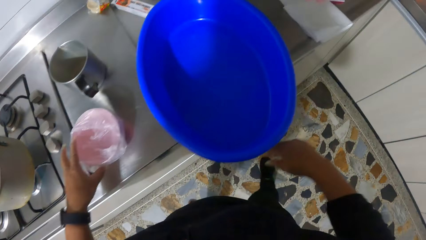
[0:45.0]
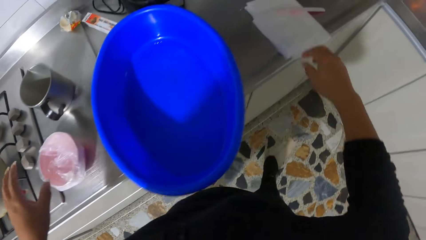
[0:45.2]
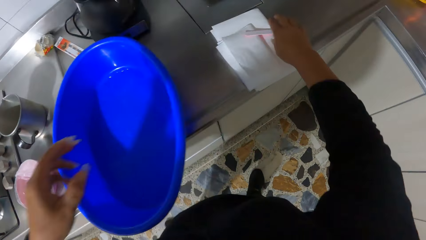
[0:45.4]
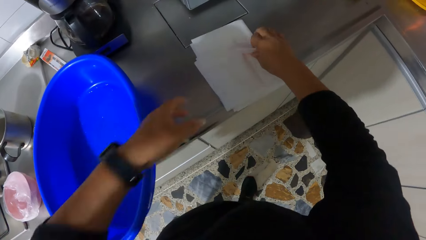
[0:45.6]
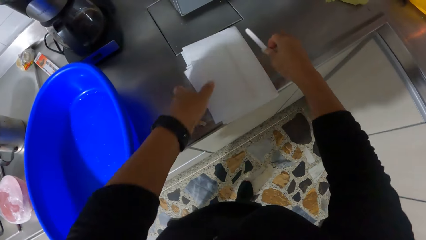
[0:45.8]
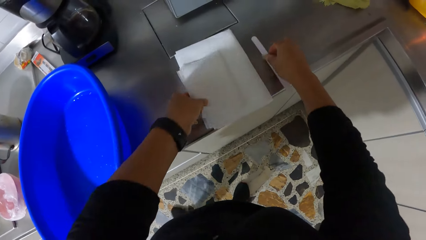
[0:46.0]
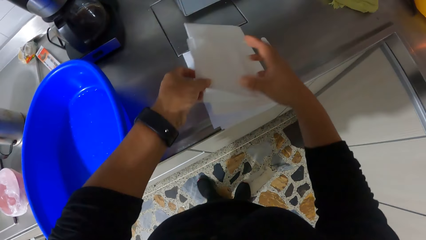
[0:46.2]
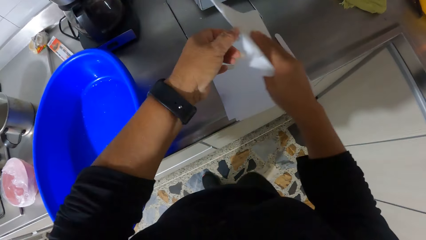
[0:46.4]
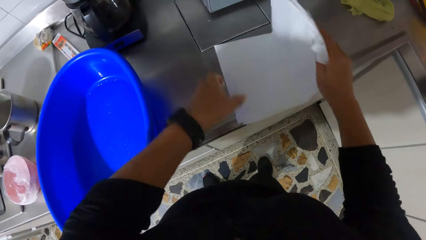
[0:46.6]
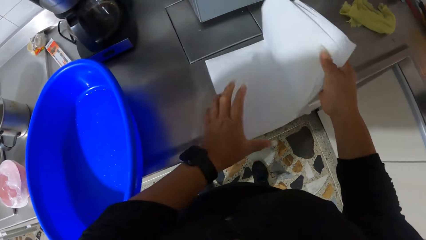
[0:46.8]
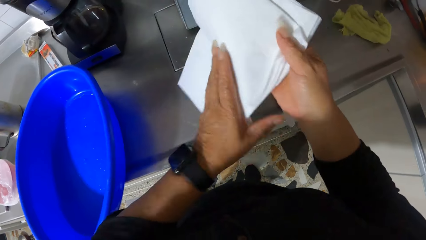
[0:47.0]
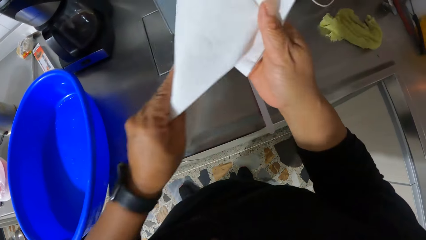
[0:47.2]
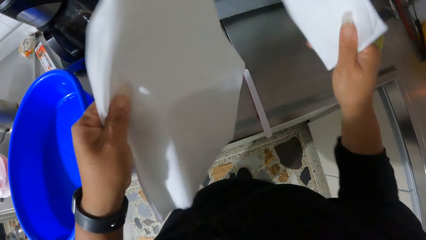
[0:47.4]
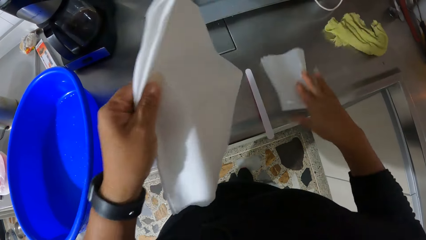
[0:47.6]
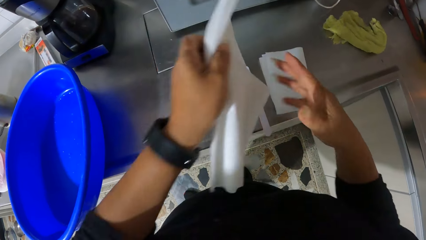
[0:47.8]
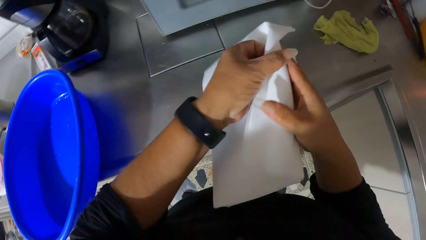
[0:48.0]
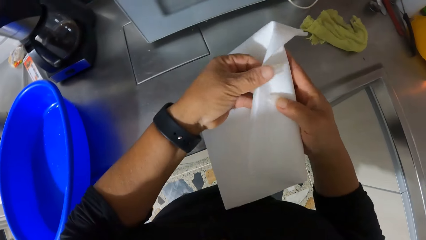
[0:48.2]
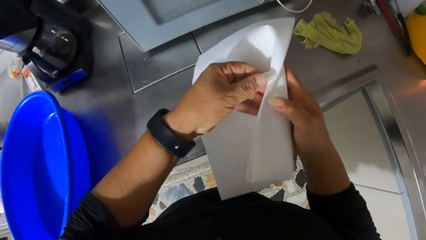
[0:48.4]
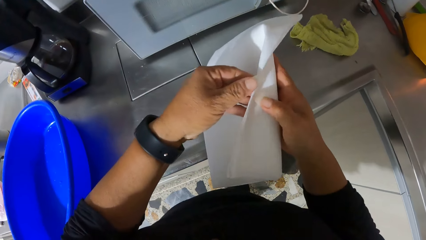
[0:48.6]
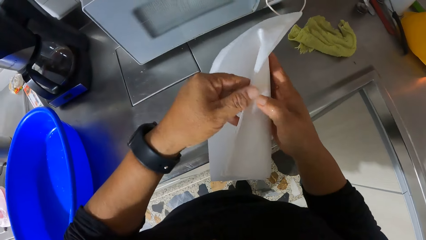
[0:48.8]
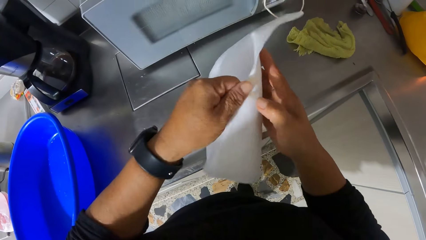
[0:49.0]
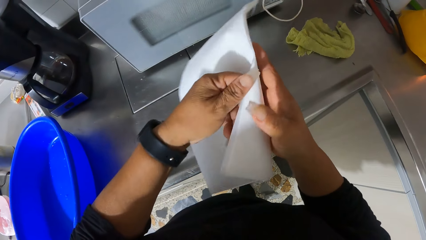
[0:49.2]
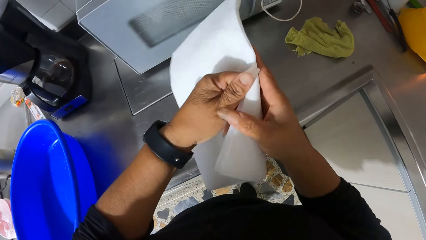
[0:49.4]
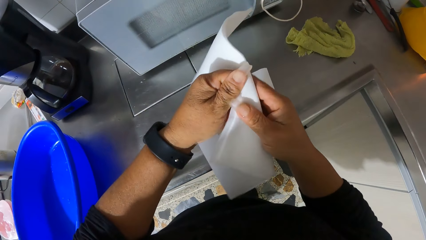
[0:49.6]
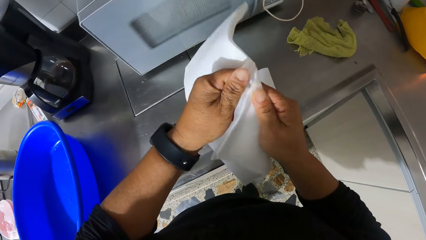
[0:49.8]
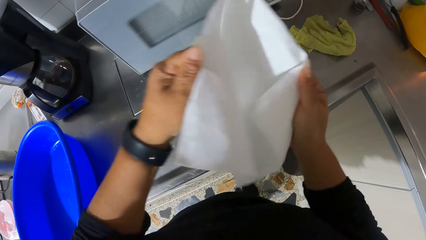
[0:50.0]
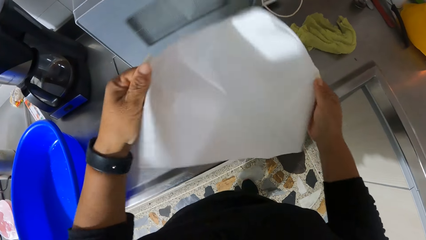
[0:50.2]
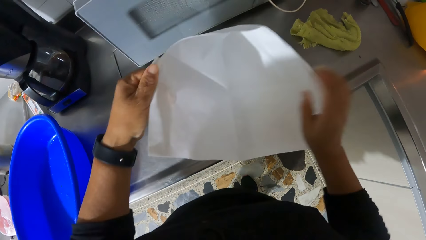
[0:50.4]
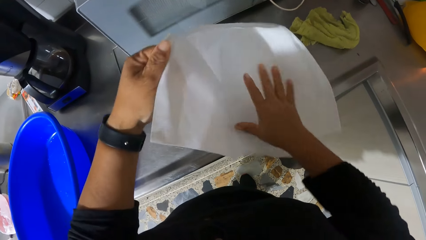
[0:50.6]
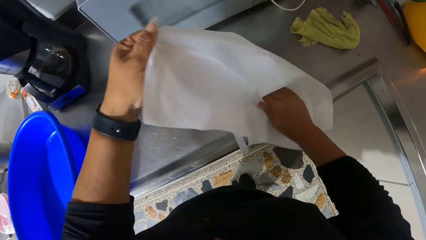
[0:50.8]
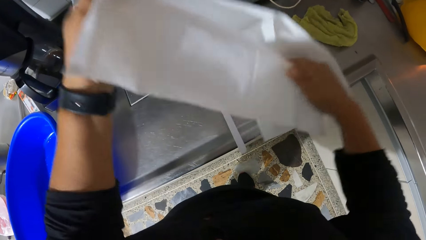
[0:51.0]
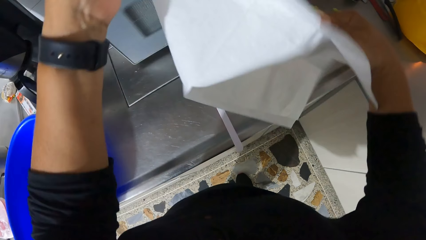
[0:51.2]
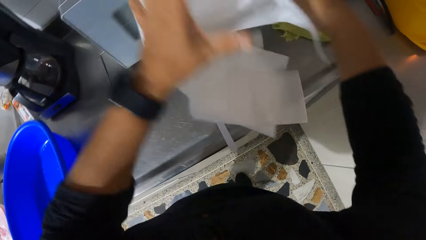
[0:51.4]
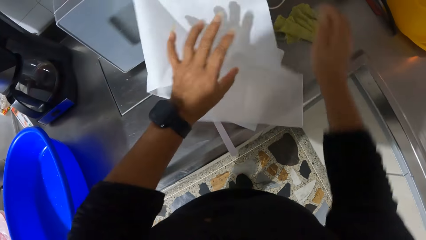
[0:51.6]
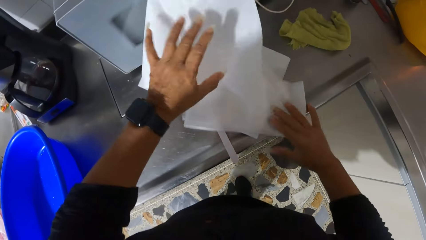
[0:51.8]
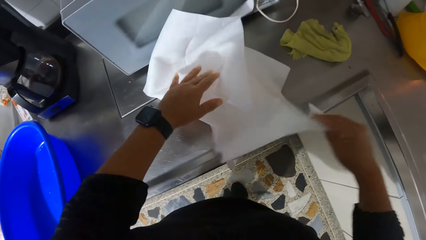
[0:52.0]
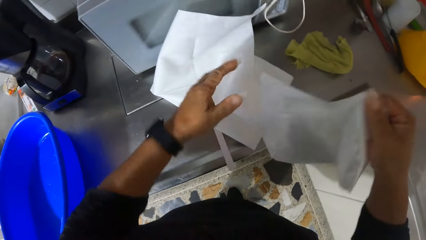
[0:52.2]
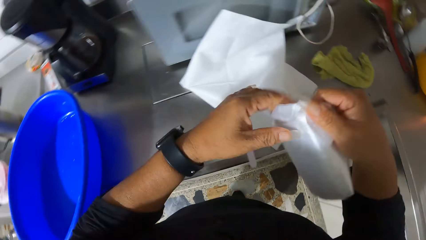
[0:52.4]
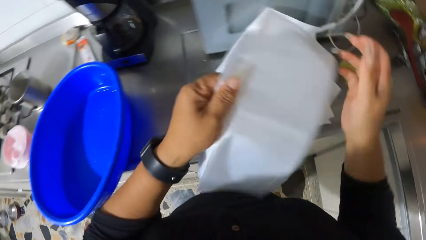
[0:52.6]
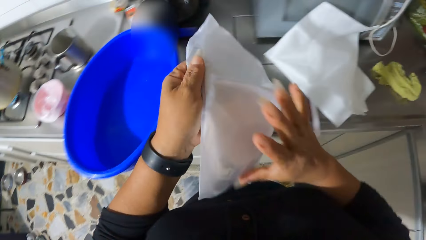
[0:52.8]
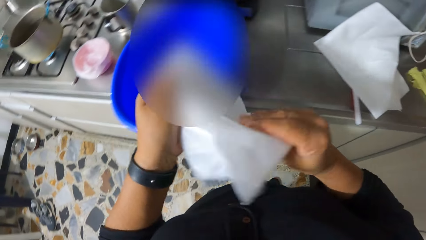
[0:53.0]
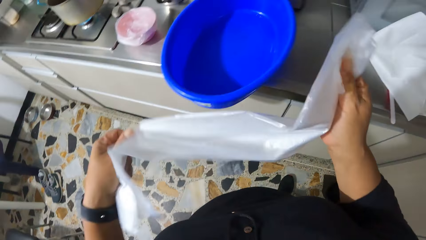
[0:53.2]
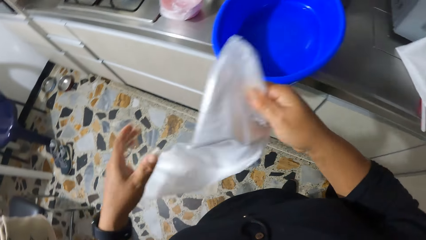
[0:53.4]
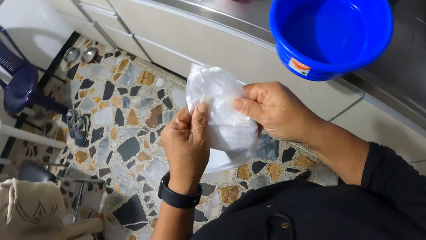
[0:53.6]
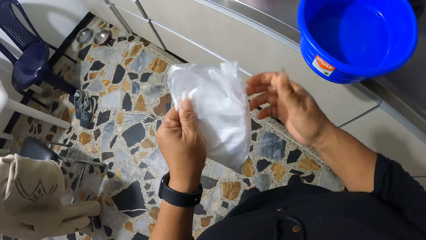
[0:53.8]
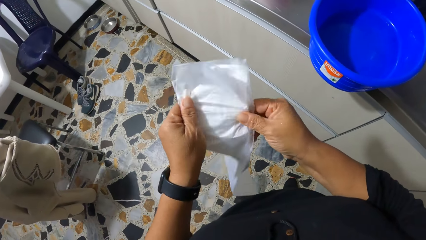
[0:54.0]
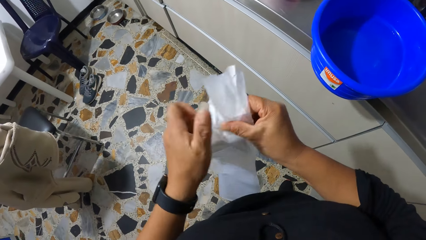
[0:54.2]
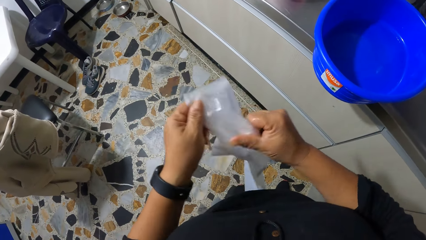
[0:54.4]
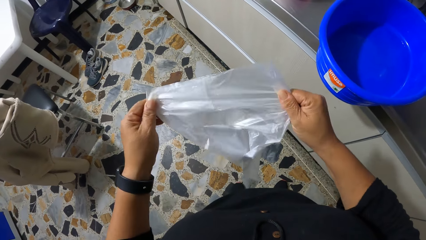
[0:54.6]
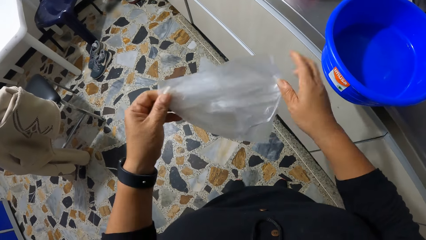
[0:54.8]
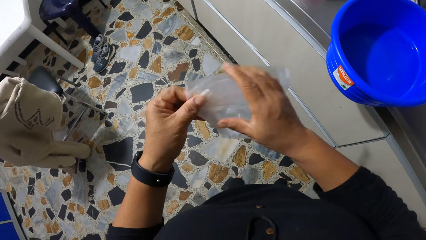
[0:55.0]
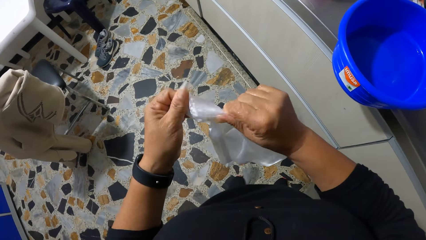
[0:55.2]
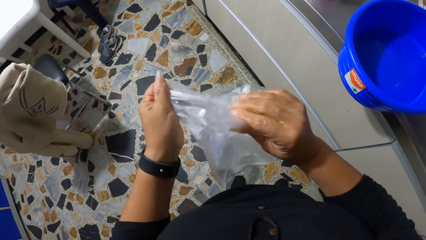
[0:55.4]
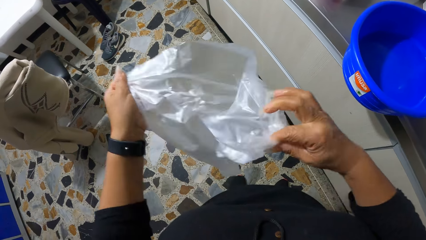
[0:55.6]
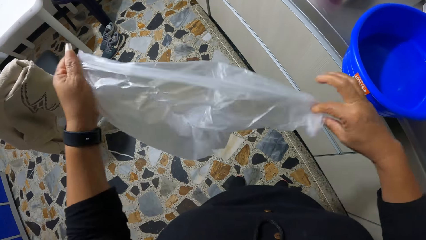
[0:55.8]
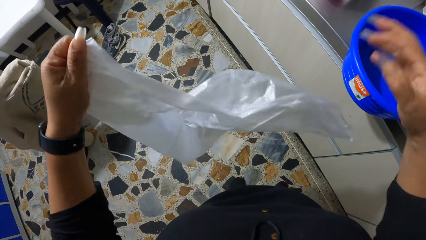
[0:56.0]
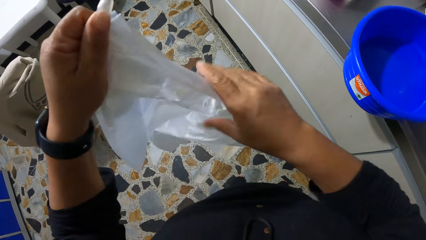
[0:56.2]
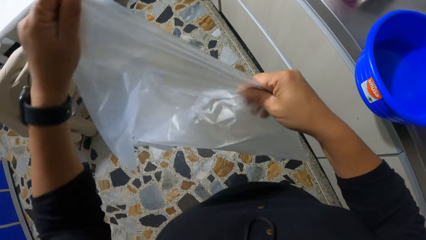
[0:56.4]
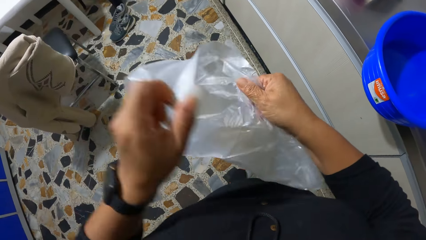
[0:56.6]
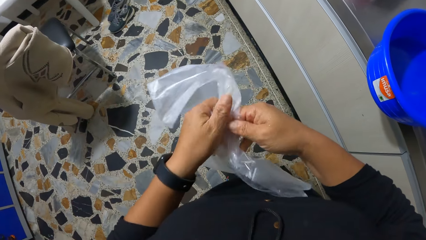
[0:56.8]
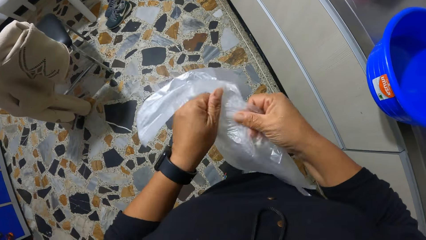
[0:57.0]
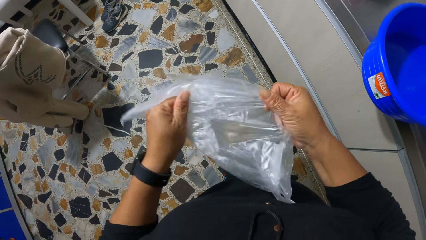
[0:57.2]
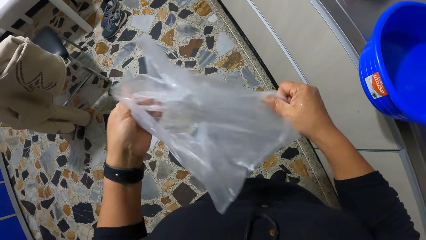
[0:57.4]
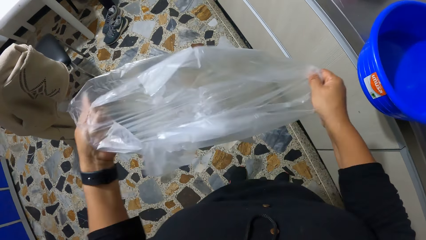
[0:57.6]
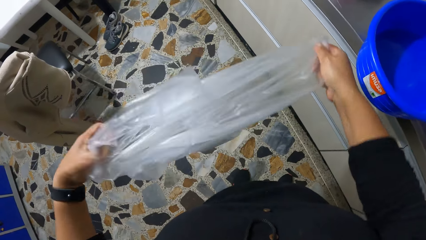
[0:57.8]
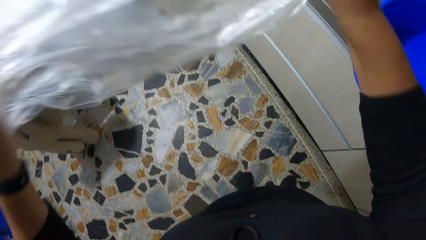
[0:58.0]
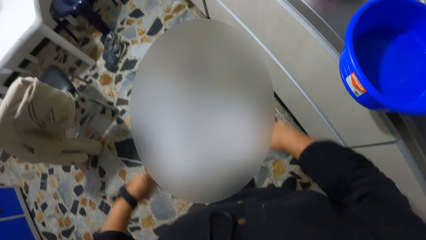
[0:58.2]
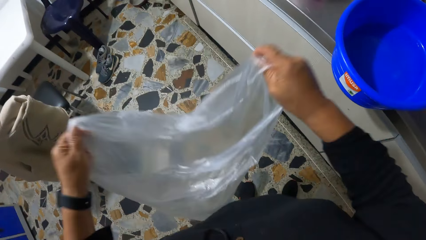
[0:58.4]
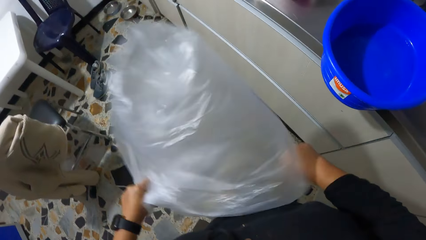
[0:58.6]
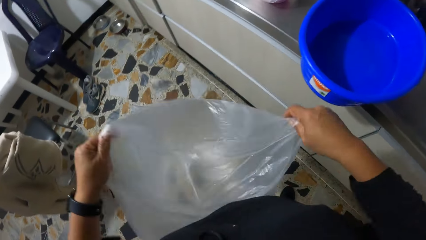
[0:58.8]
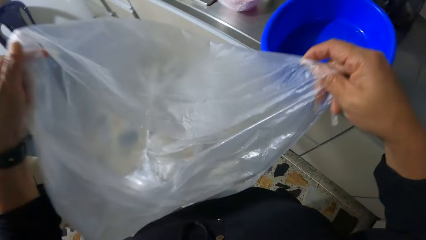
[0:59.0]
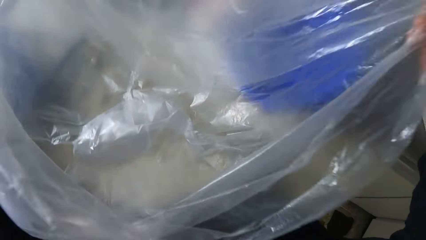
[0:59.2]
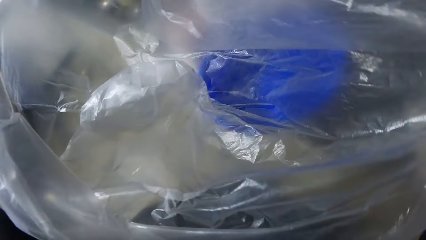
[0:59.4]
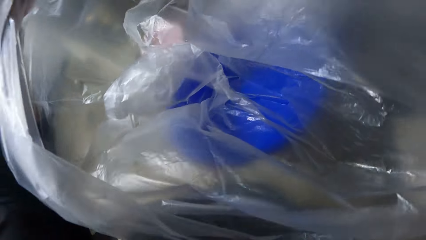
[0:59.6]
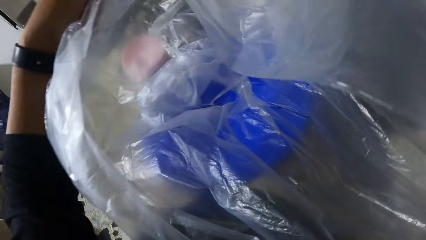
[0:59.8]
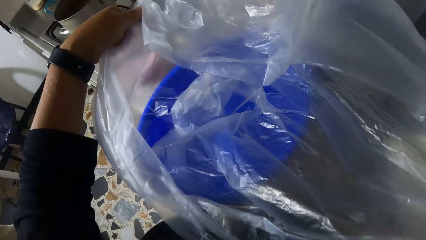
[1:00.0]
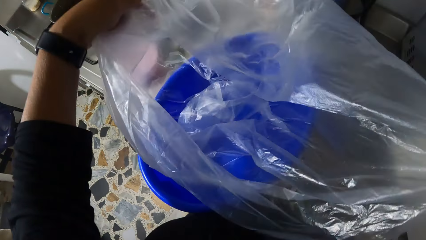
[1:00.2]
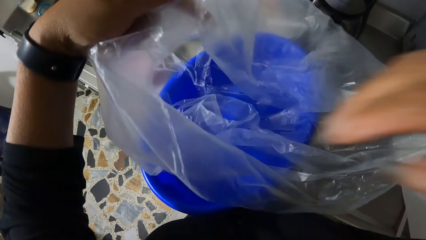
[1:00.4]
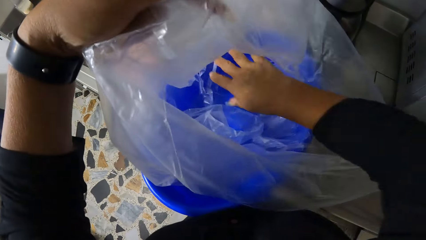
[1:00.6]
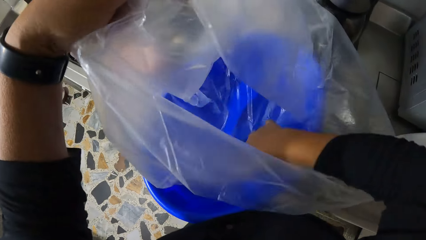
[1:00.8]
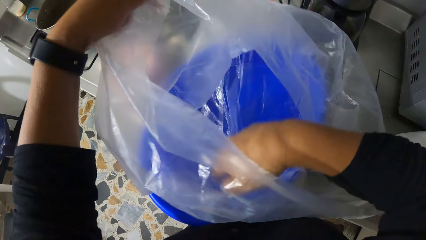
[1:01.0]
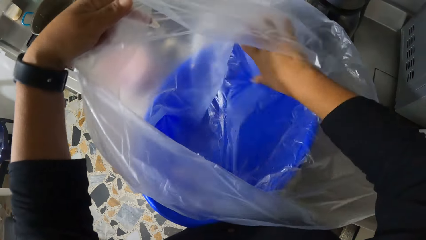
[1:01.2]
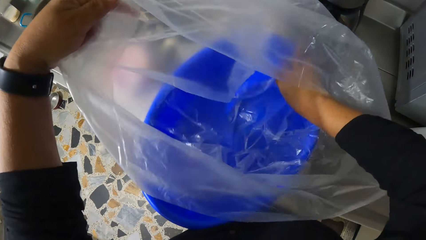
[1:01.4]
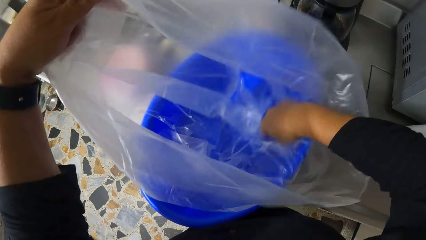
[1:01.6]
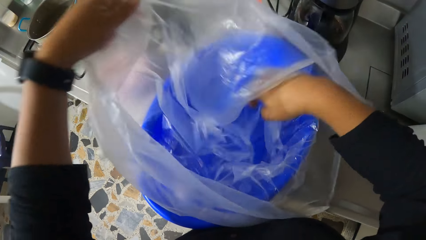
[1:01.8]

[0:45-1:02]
The camera wearer walks around the room. She picks up the nail file on the tissue paper on the countertop with her right hand. She unwraps the tissue paper on the countertop with her hand. She drops the nail file in her right hand on the countertop. She picks up the tissue paper from the countertop with her hands. She holds the tissue paper in her left hand. She drops the tissue paper in her right hand on the countertop. She unwraps the tissue paper in her left hand with her hands. She drops the unwrapped tissue paper in her hands on the countertop. She picks up a nylon from the unwrapped tissue paper with her right hand. She passes the nylon from her right hand to her left hand. She unwraps the nylon with her hands. She opens the nylon in her hands. She shakes the opened nylon in her hands. She covers the blue bowl on the countertop with the opened nylon in her hands.
